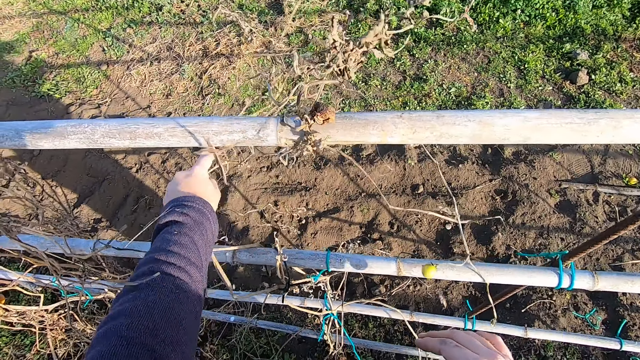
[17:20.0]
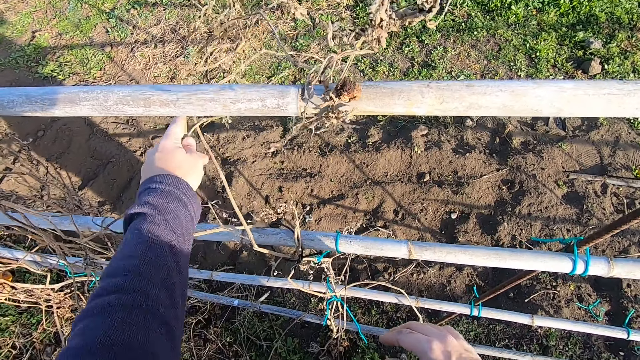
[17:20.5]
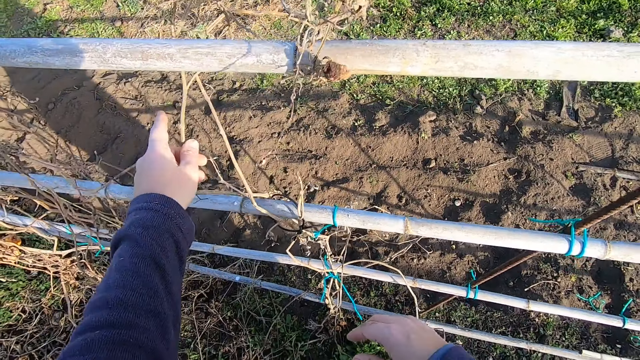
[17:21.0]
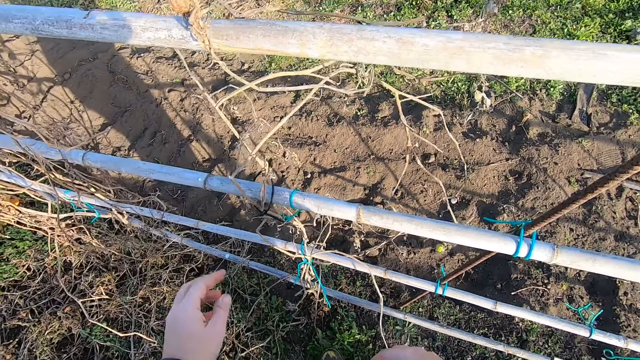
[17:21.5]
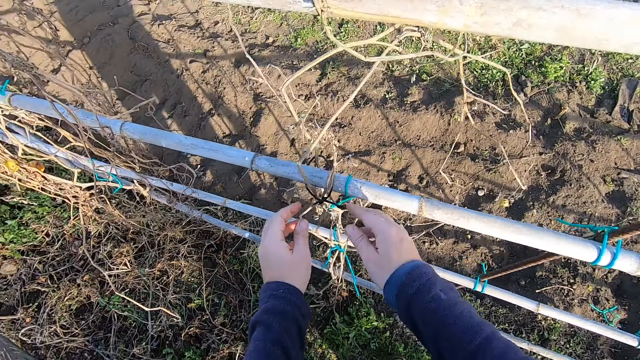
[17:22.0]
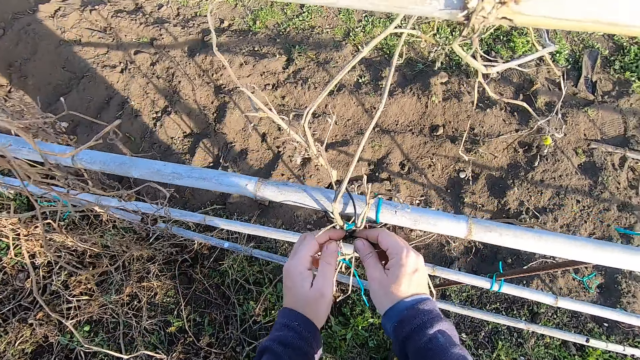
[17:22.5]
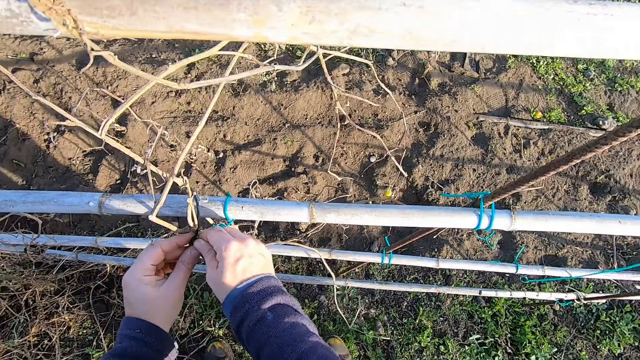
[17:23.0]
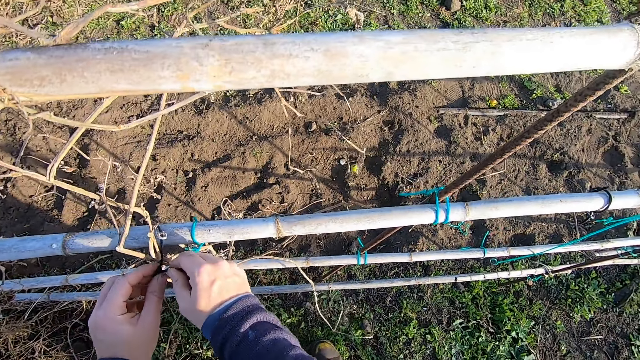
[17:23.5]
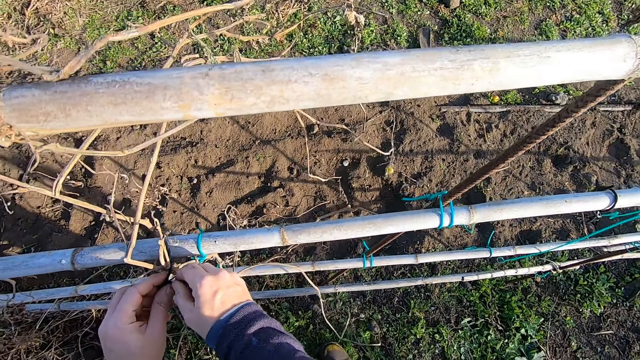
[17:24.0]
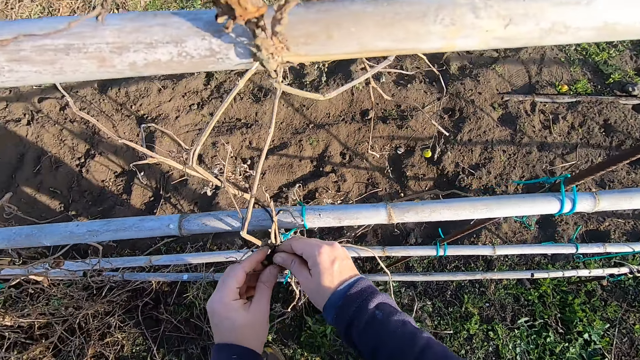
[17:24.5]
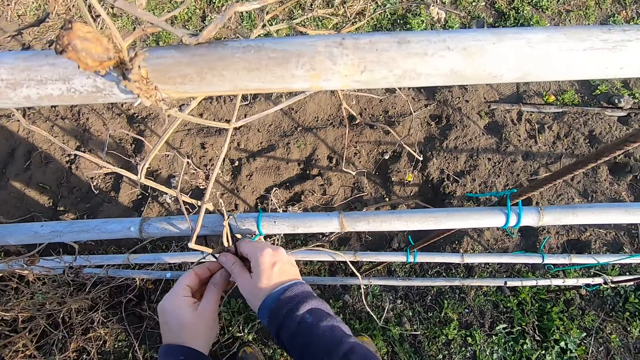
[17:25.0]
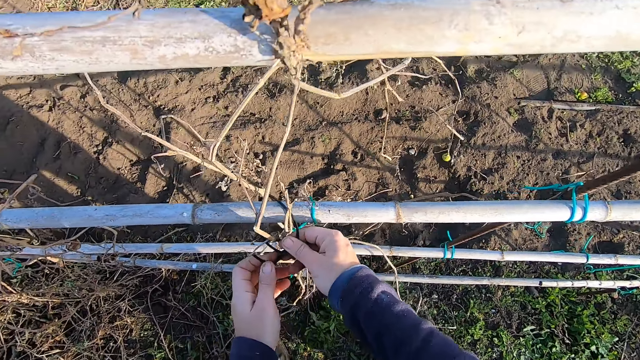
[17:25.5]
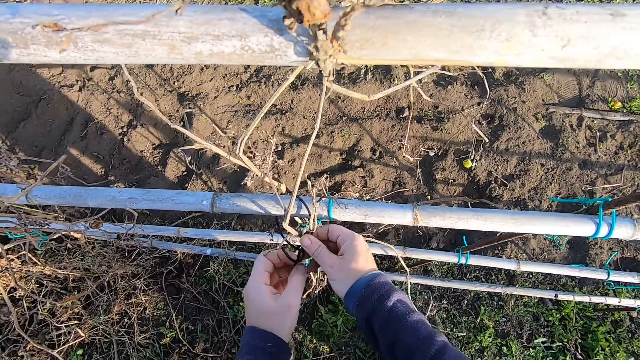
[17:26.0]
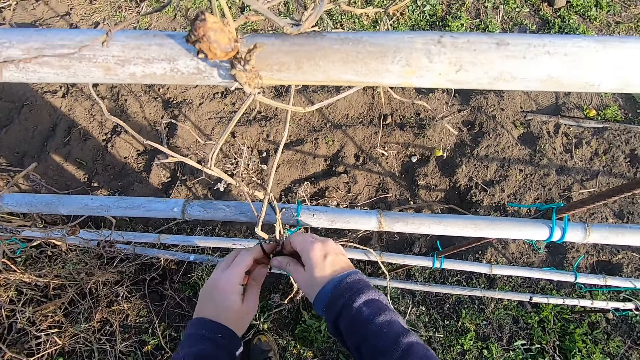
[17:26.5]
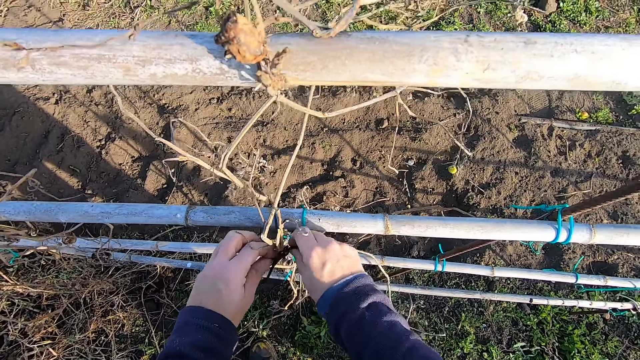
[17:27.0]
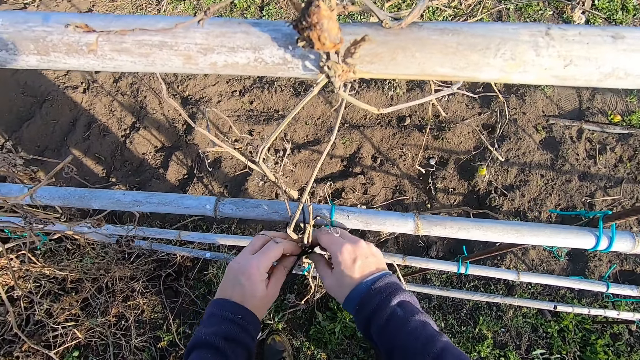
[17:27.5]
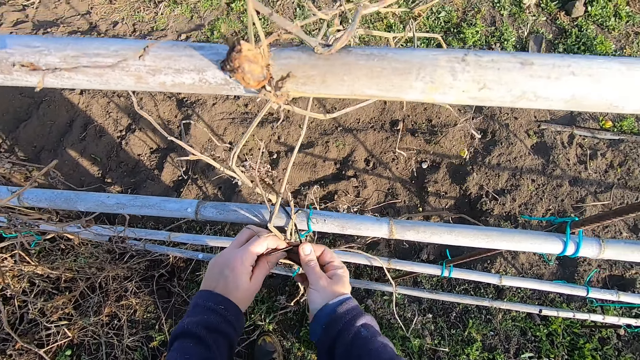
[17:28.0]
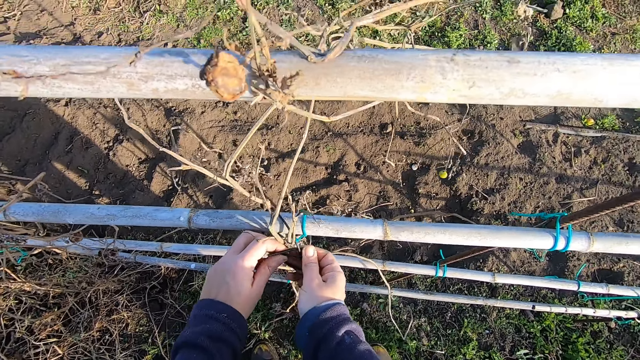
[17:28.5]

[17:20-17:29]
The camera wearer loosens the rope. They untie the knot.

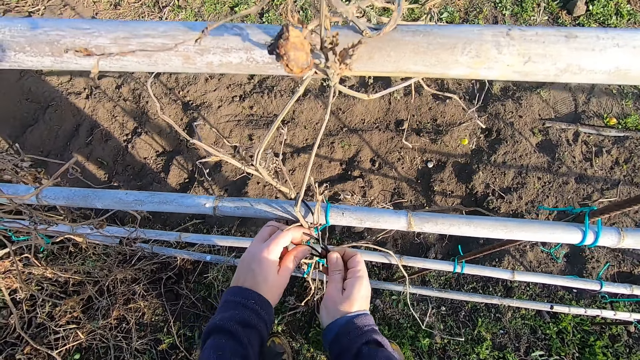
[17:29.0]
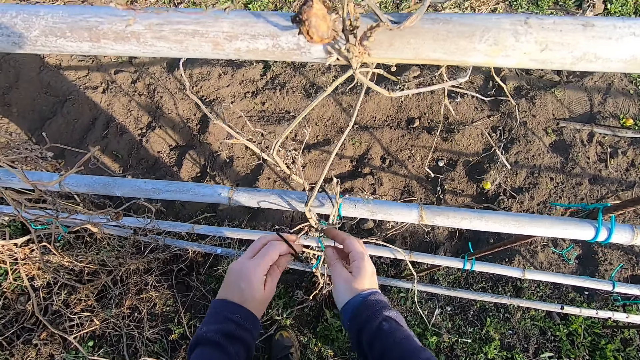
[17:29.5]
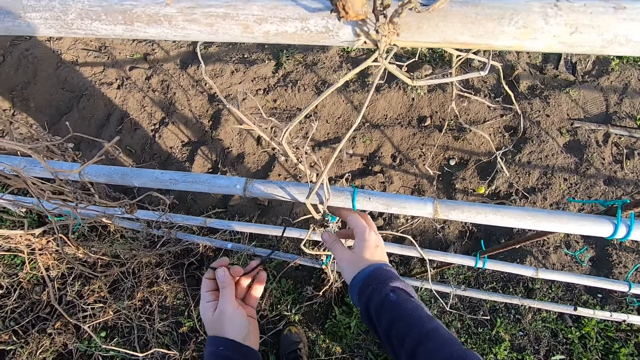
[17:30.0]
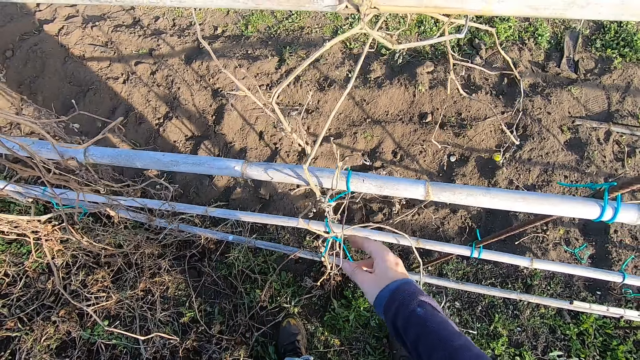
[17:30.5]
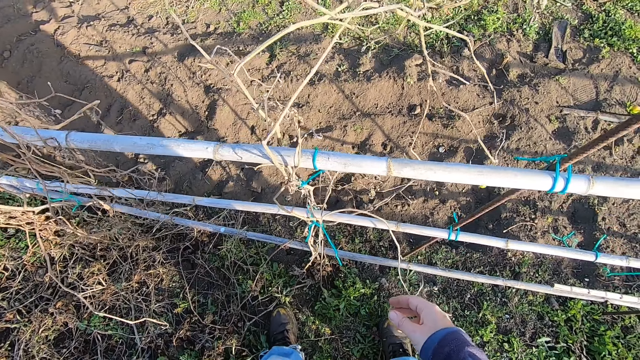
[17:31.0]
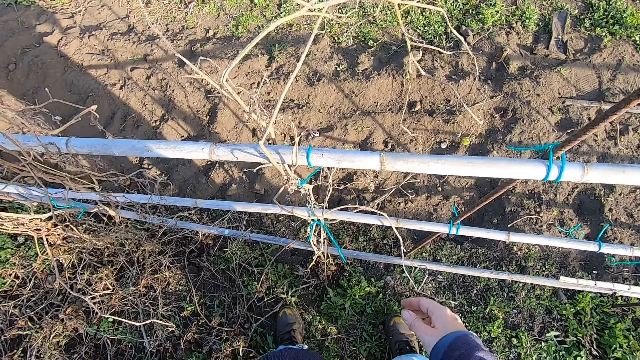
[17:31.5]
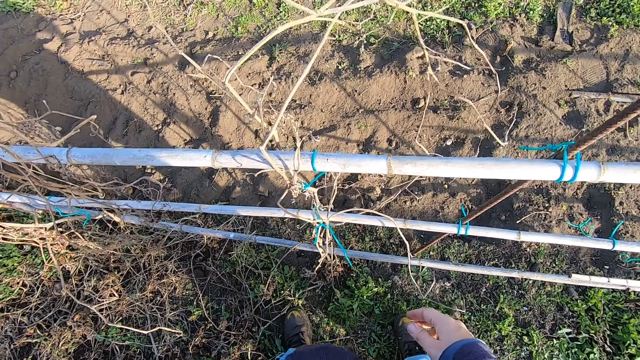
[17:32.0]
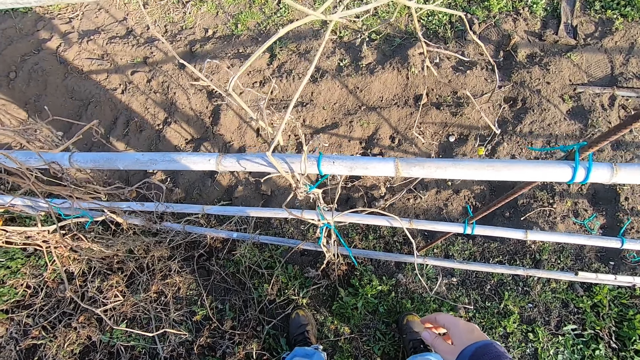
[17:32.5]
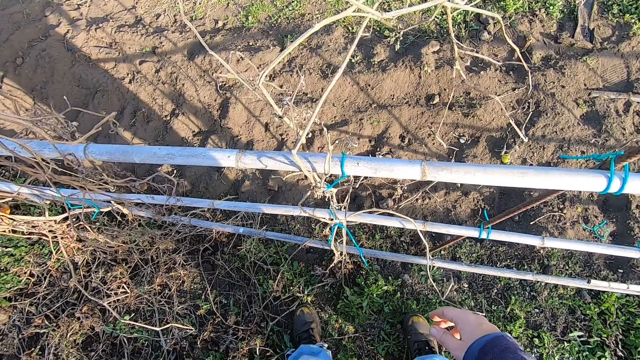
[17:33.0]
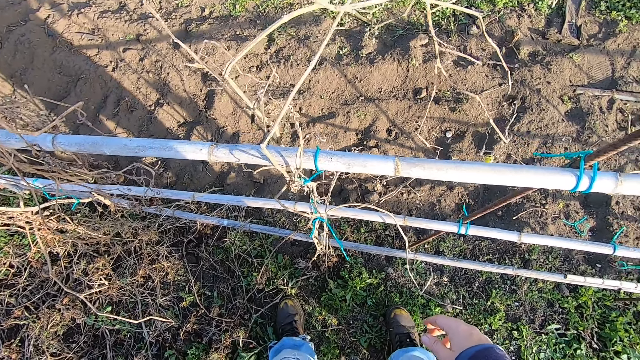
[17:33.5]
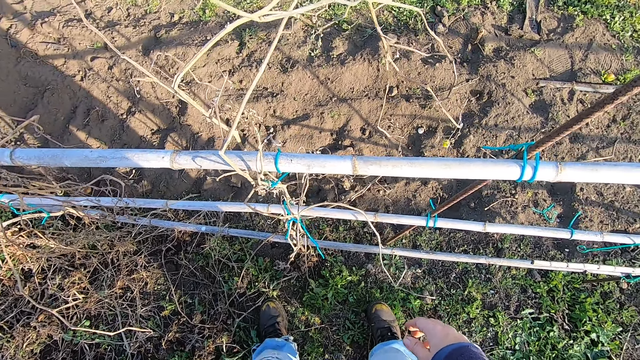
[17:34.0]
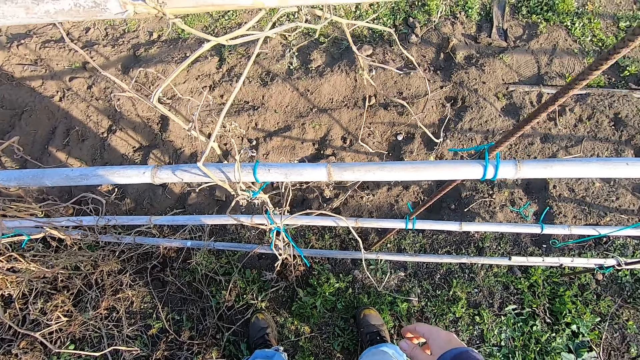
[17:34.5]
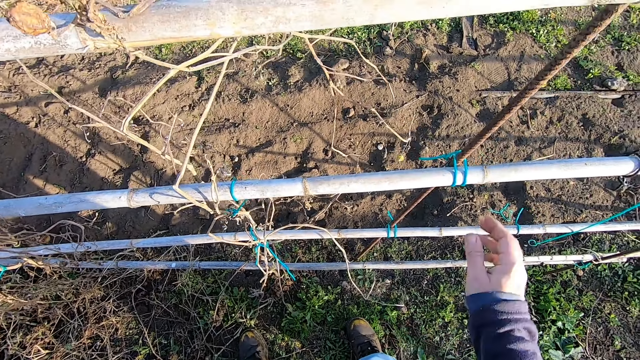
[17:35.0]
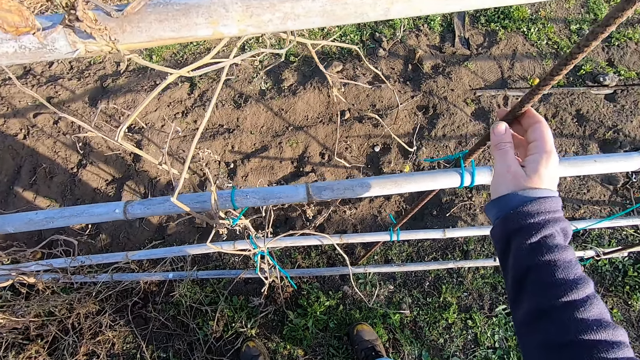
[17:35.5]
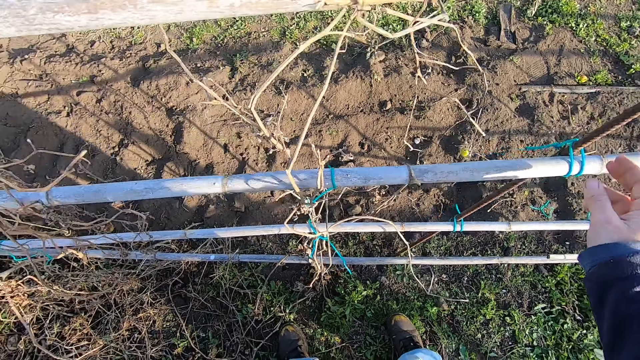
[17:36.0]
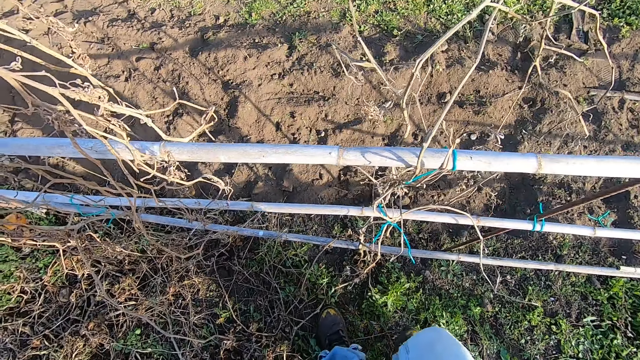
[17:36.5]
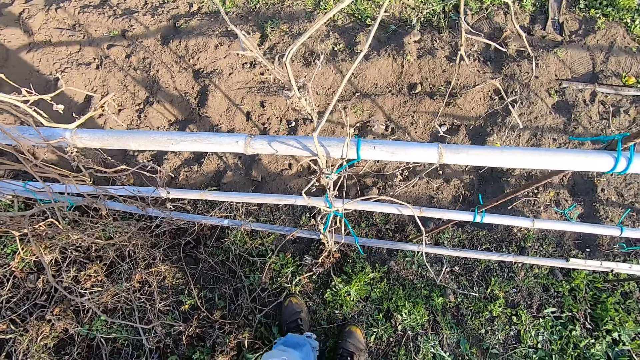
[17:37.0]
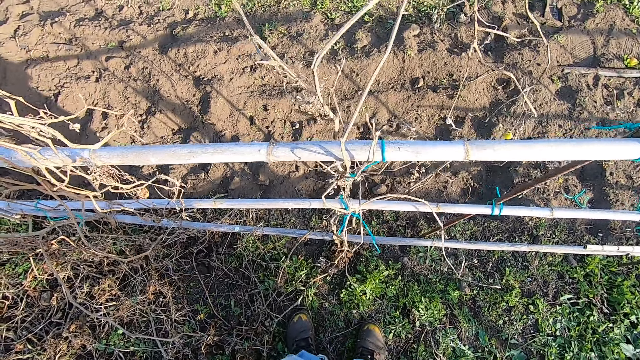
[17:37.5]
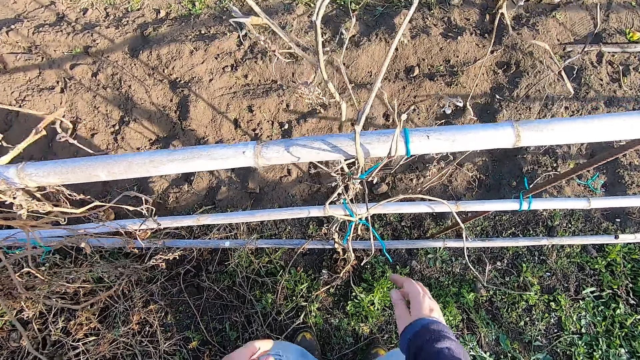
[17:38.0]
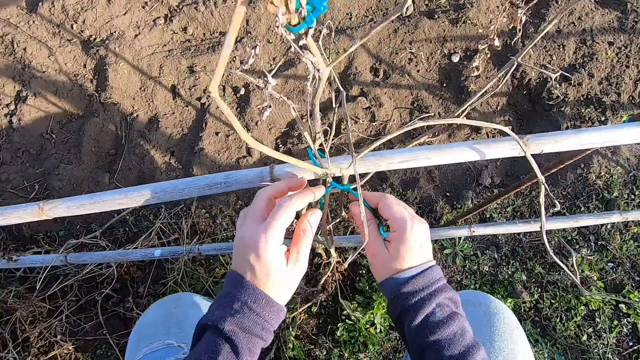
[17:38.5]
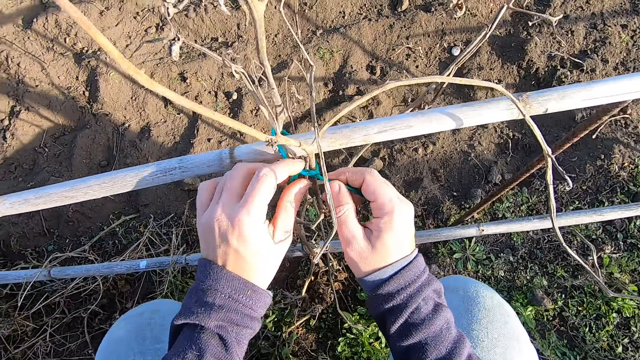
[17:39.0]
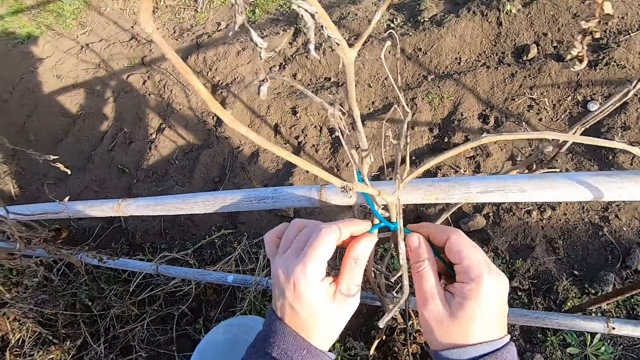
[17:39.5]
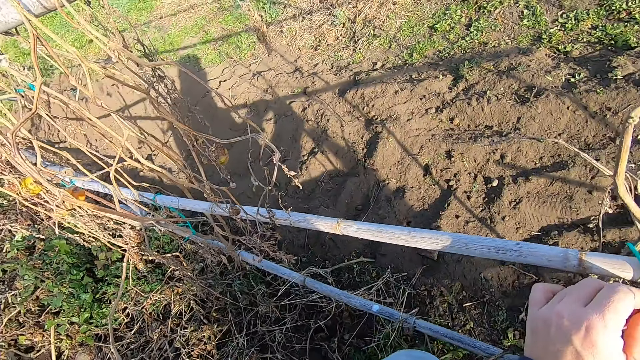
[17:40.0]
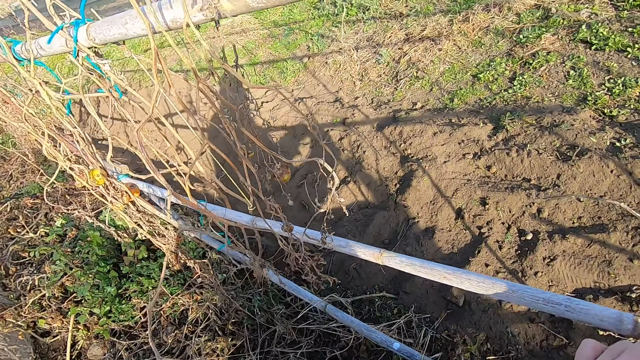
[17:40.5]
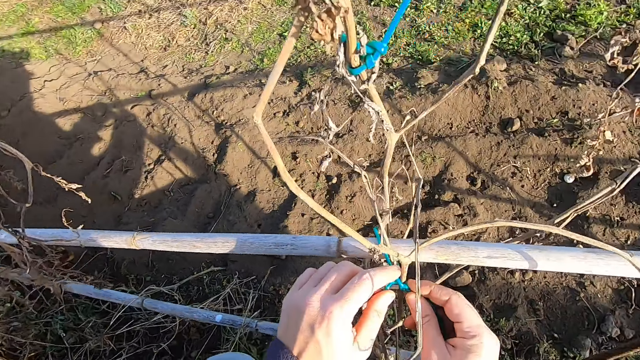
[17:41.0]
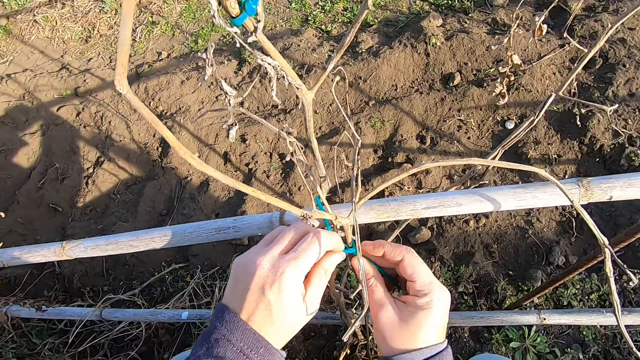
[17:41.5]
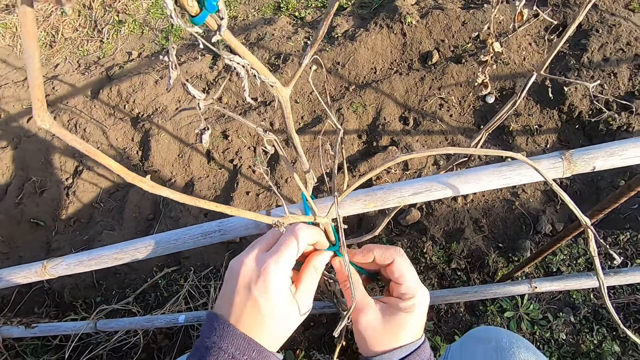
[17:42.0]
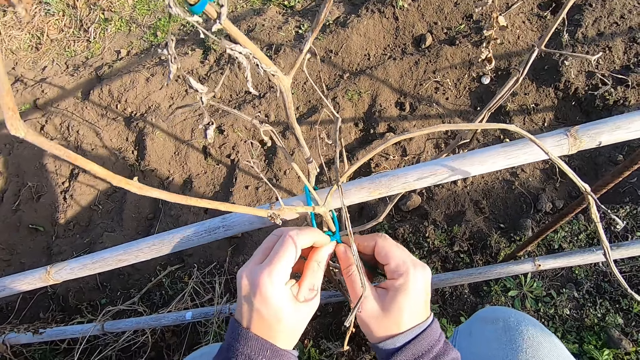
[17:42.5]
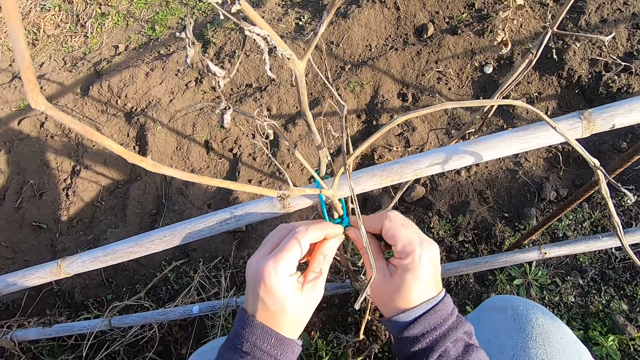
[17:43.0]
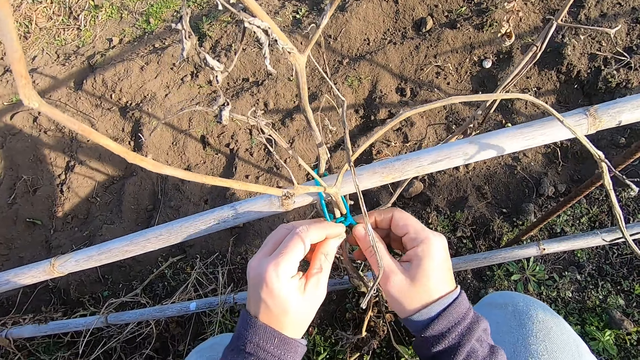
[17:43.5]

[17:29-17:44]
The camera wearer puts the rope in the pocket. They touch the iron rod with the right hand and hold the metal rod. They bend down beside the bamboo sticks. They loosen the rope with both hands and hold the rope. They look at the dry branches on the other side. They untie the knot.
